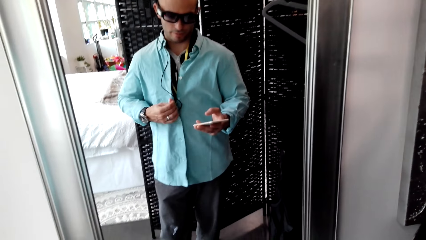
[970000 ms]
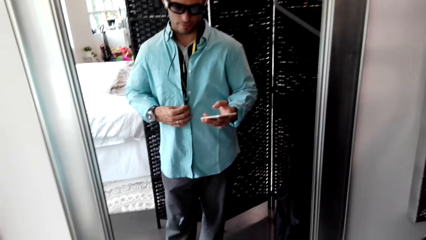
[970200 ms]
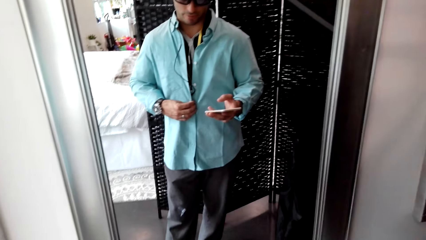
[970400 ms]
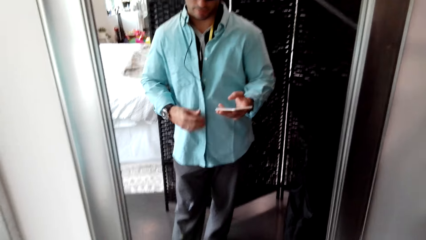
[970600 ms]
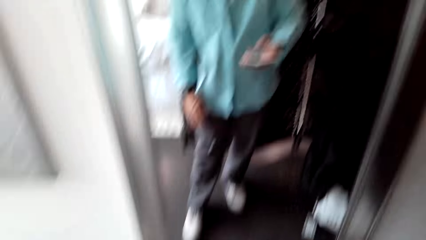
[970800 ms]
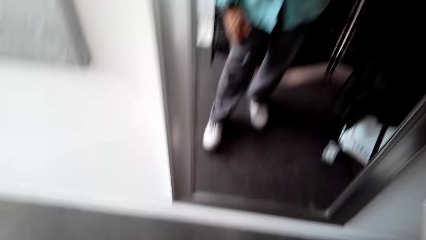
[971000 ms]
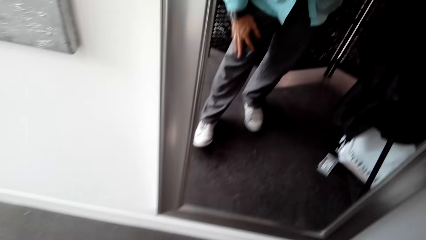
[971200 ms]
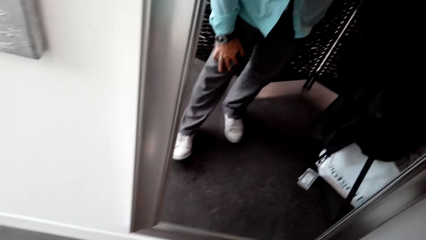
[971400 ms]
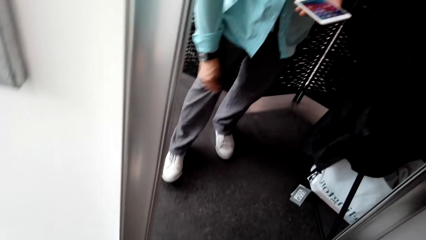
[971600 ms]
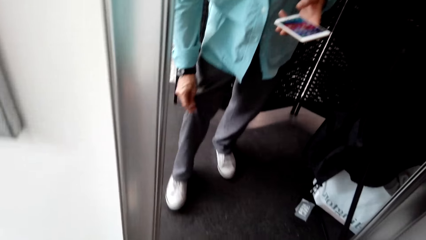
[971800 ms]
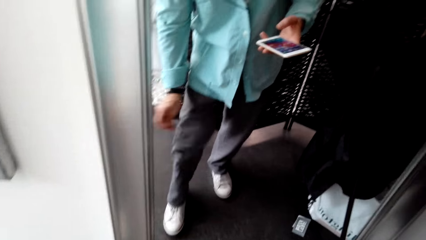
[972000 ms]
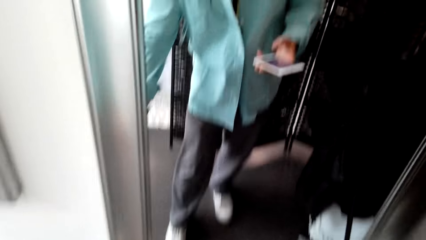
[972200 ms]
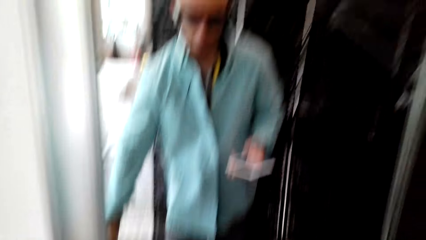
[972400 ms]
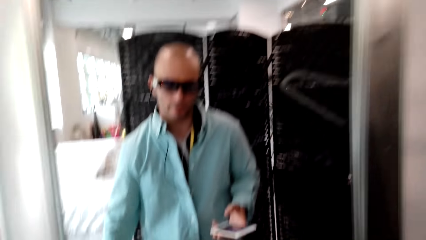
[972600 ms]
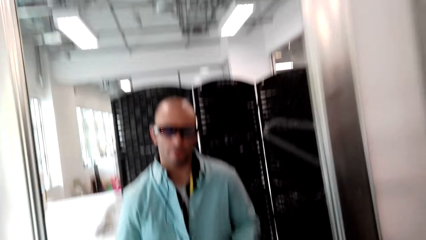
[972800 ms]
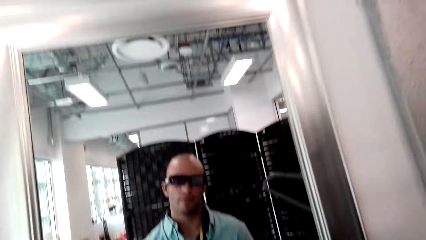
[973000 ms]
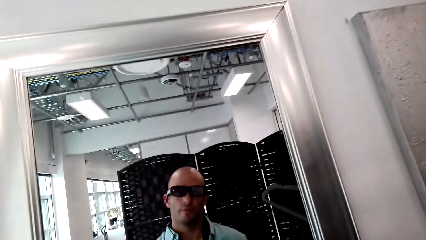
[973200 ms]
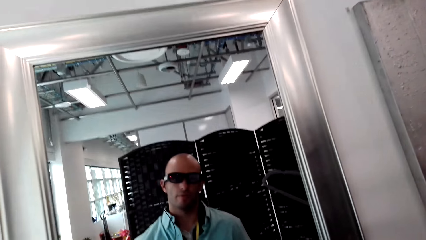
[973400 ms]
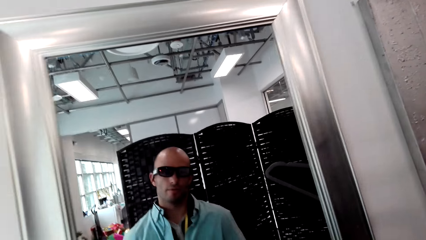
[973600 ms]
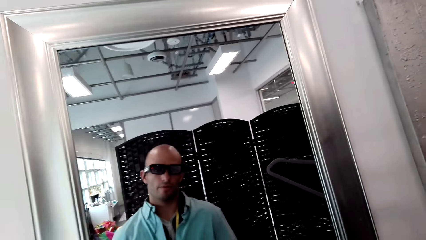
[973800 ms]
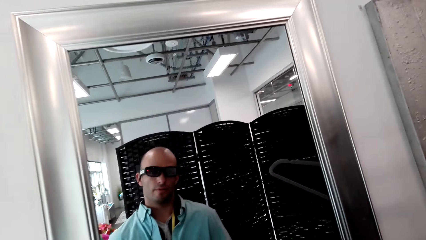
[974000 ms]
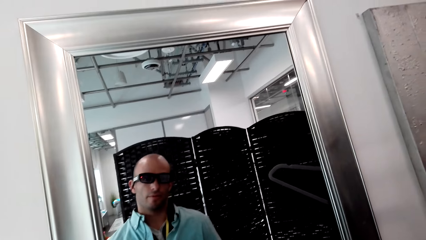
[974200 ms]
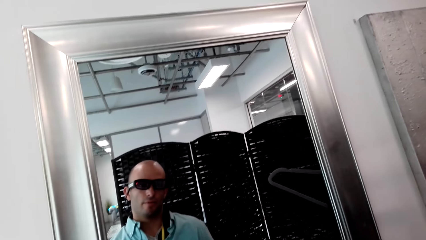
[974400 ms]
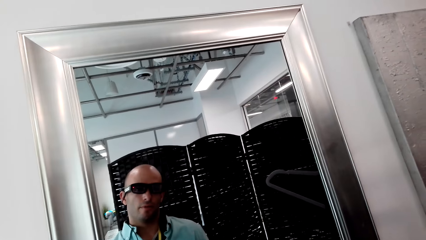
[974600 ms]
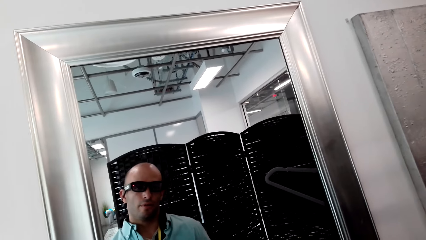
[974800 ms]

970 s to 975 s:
The camera wearer unbuttons the shirt. A man unbuttons the shirt with the right hand. The camera wearer pulls his trouser. The man holds the knee with the right hand. He moves dirt from the trouser with the right hand. The camera wearer looks around. He looks at himself in the mirror.

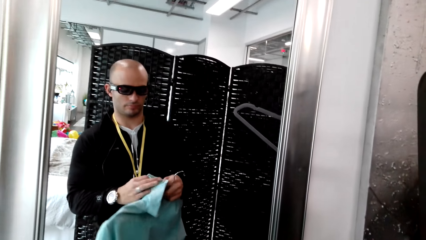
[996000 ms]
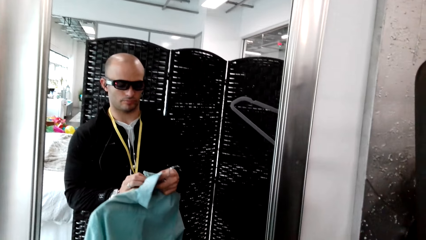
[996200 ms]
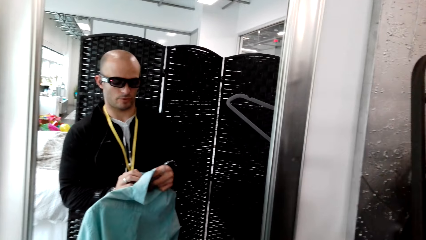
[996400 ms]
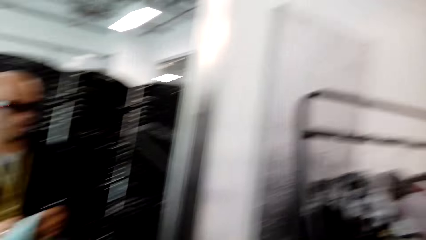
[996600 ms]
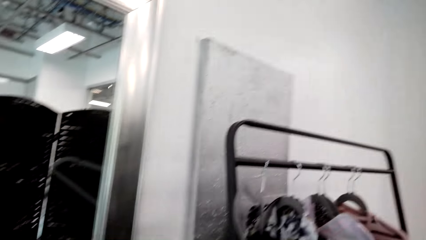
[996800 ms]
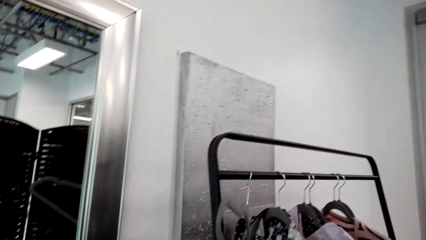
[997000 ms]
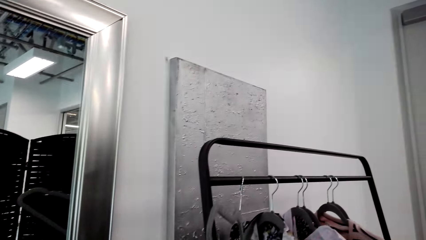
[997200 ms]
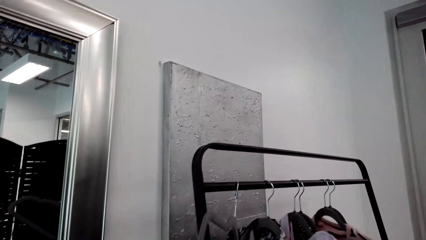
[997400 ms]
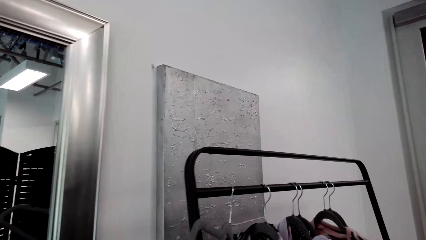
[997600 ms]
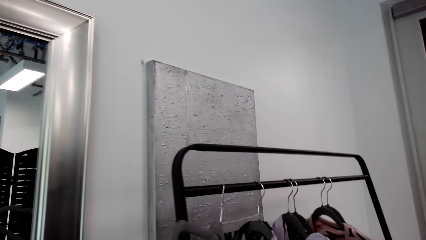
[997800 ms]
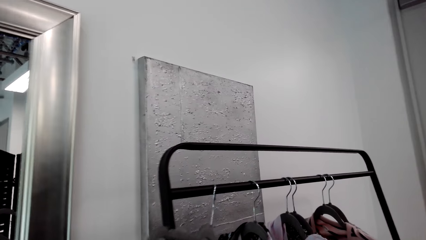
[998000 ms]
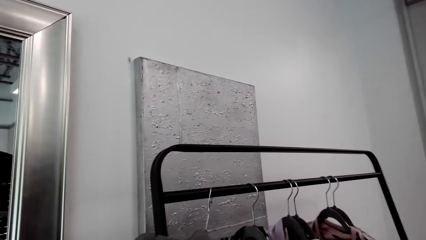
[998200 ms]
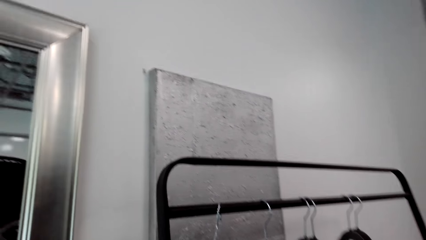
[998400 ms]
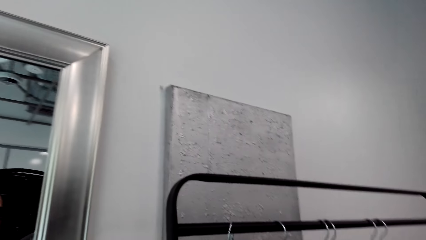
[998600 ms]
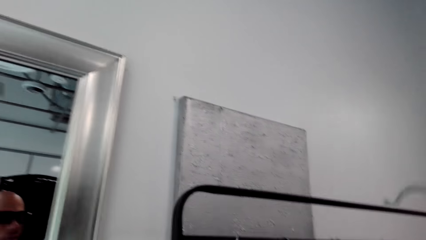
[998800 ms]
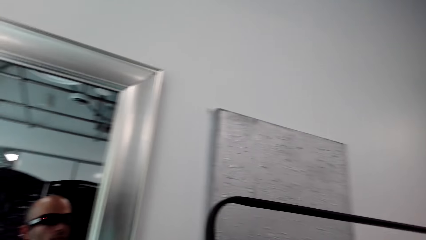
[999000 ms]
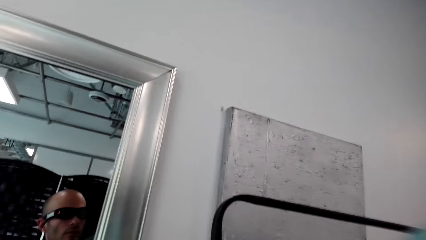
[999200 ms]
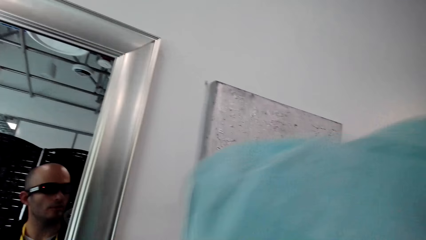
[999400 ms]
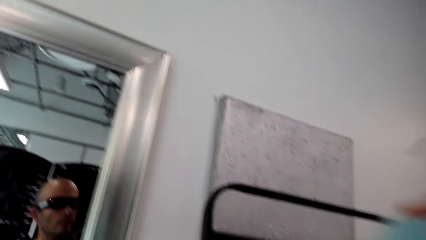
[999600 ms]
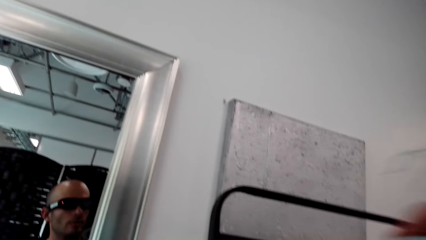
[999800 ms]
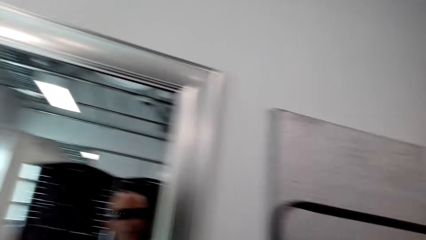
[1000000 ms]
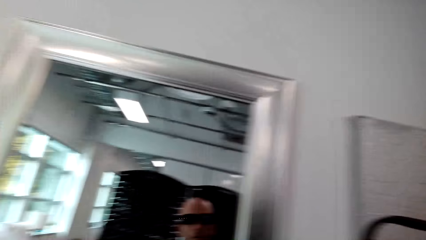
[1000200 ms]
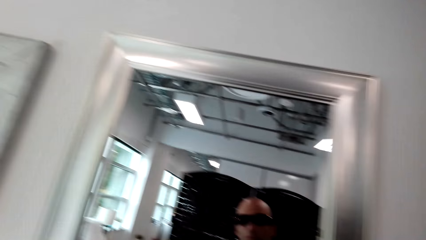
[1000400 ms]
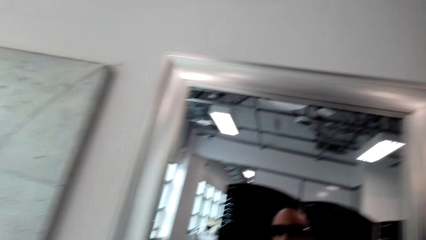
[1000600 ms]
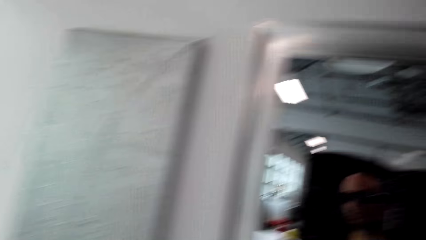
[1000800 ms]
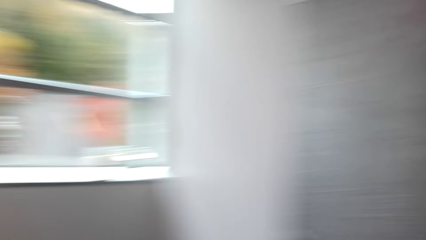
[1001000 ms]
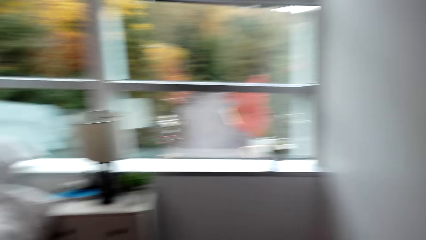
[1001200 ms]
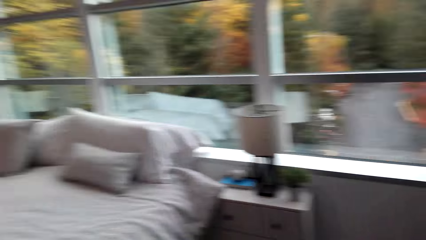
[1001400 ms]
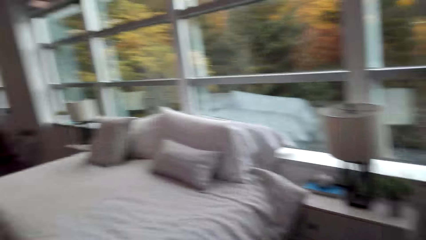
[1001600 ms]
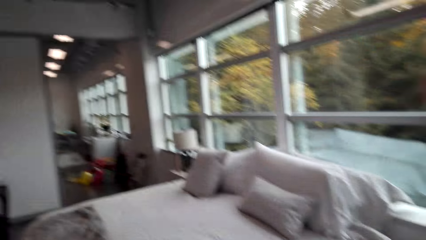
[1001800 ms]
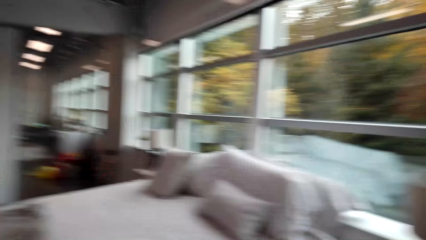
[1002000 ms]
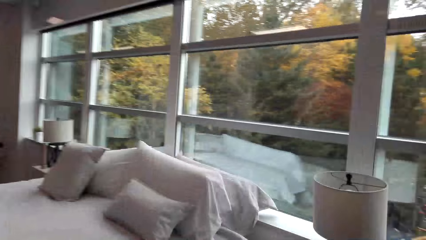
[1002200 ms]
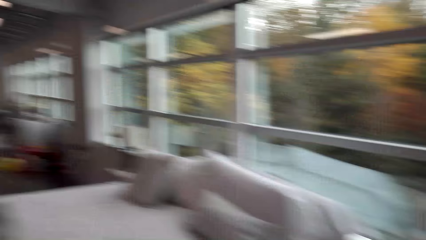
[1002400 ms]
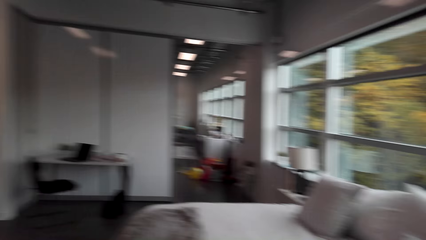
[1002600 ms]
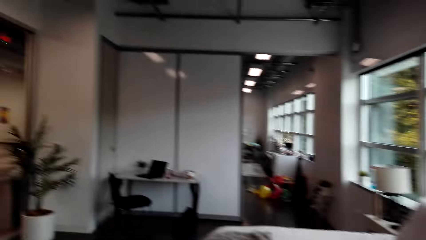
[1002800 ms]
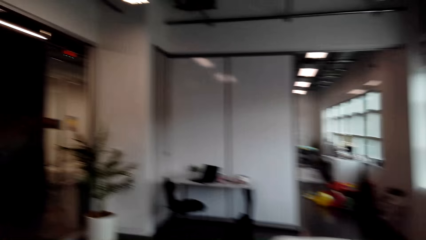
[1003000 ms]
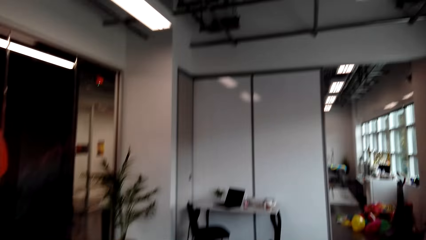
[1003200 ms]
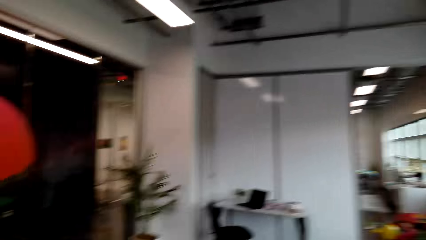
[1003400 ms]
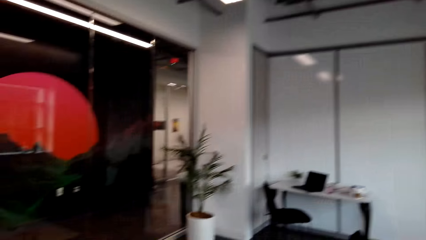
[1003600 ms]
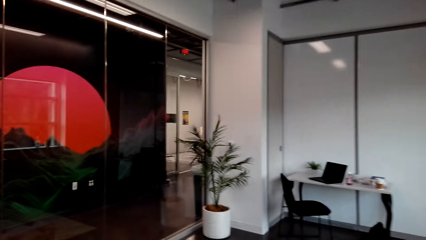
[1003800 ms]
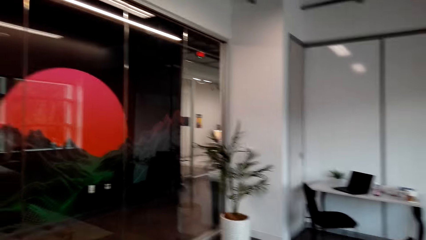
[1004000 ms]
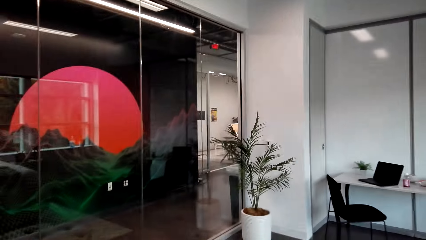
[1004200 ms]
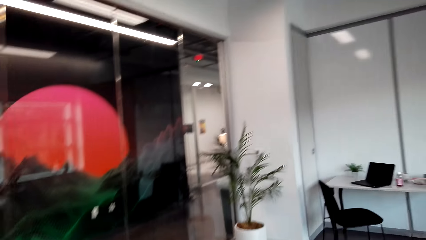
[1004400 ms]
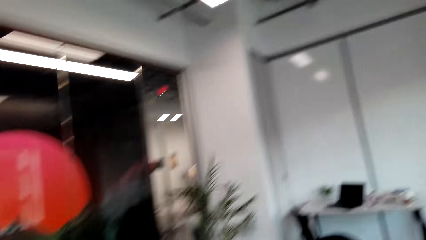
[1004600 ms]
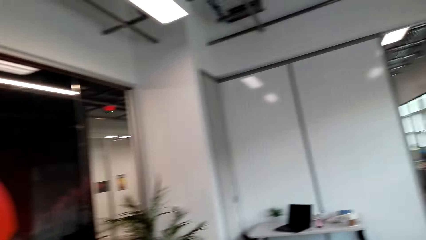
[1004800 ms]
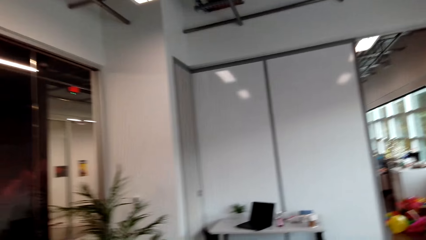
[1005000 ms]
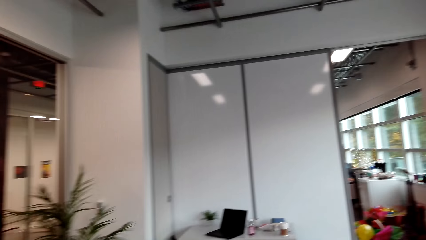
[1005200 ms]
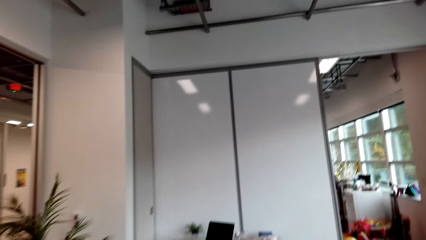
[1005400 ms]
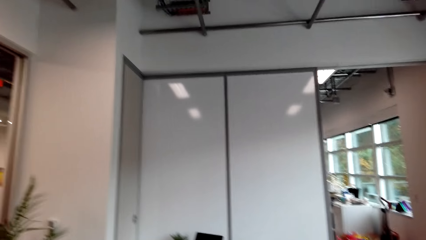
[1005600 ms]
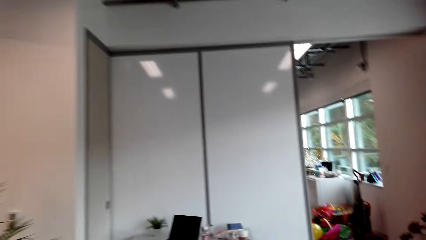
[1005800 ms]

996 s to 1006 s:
The camera wearer looks around. They hang the shirt on the hanging rack. A man hangs the shirt in the hanger. The camera wearer looks around, moves around the room, and converses with the man.
